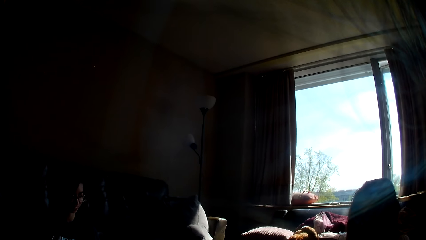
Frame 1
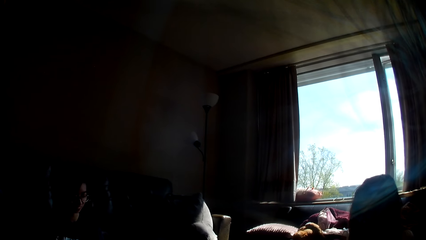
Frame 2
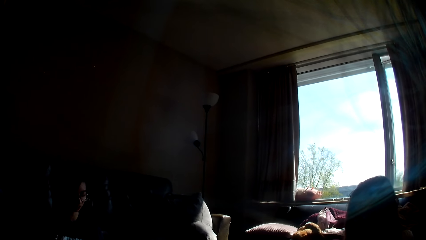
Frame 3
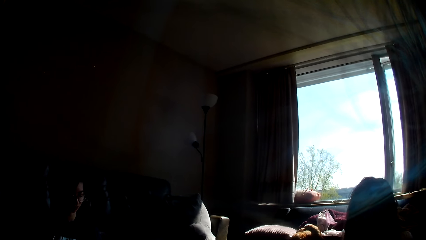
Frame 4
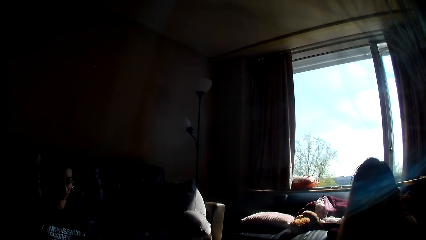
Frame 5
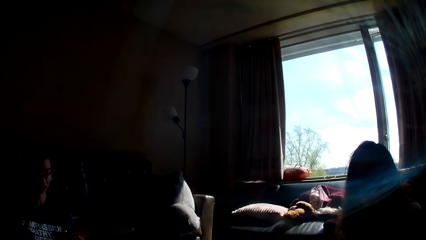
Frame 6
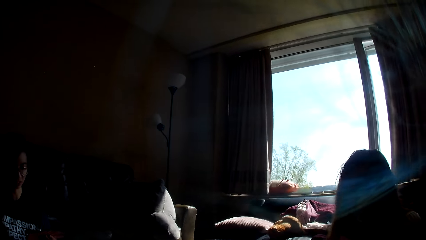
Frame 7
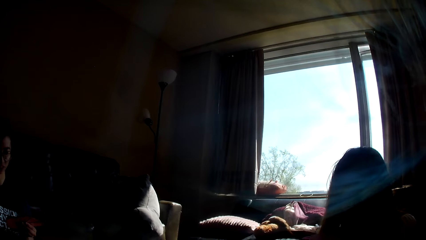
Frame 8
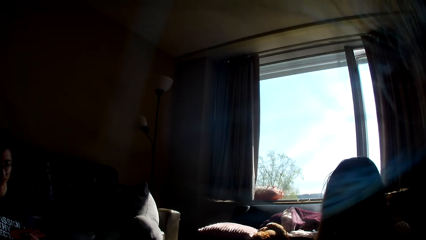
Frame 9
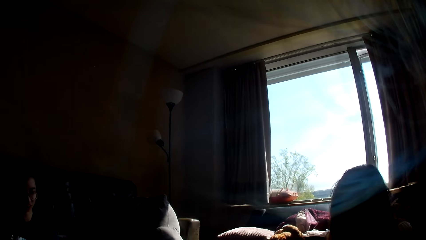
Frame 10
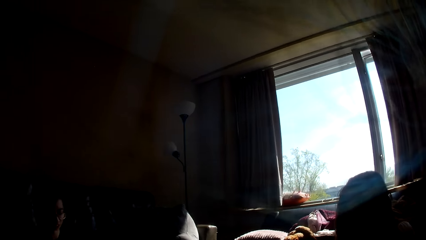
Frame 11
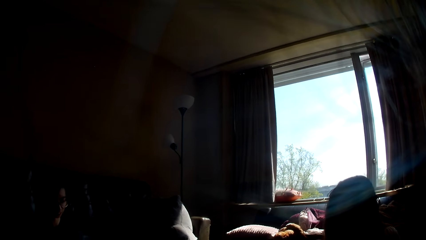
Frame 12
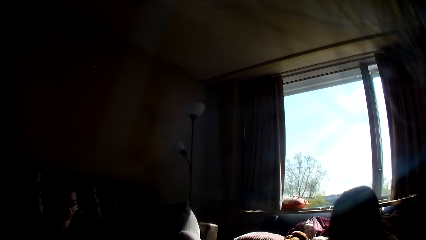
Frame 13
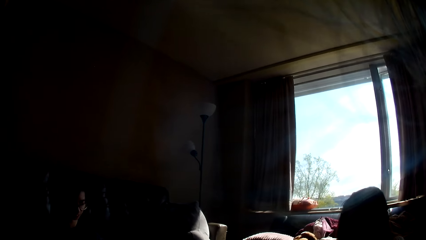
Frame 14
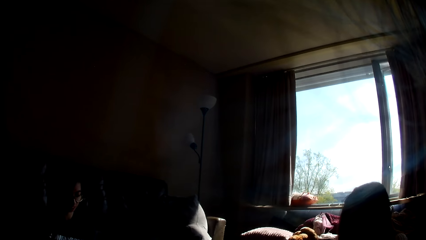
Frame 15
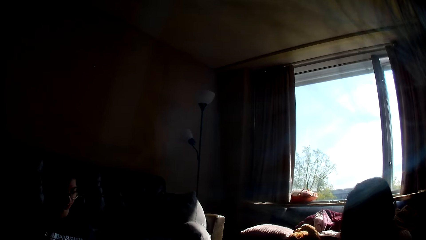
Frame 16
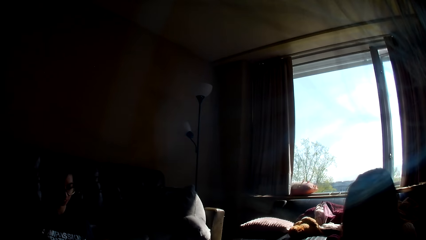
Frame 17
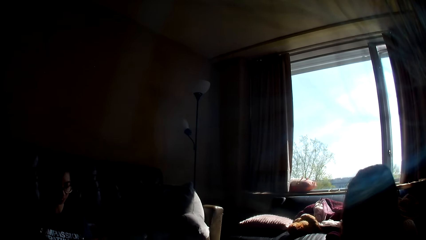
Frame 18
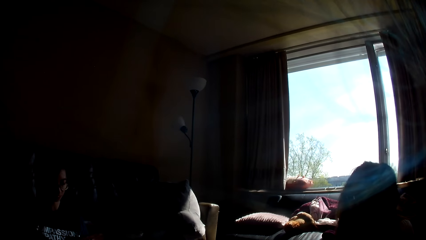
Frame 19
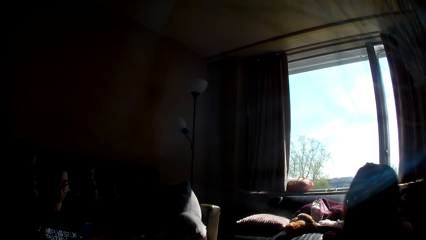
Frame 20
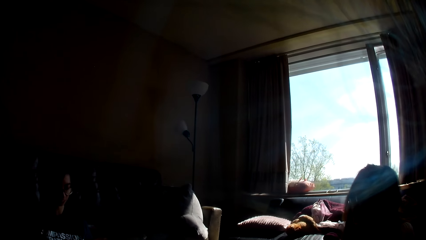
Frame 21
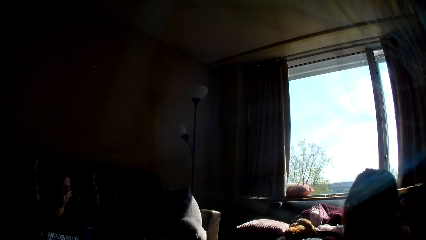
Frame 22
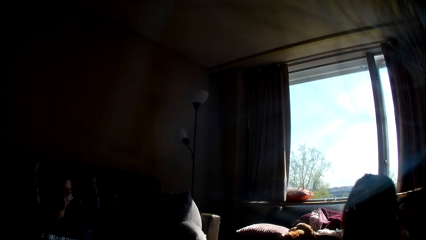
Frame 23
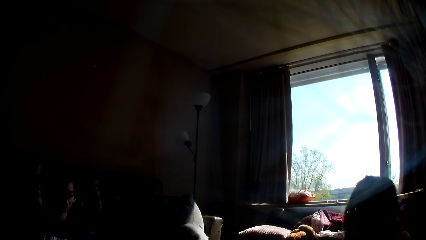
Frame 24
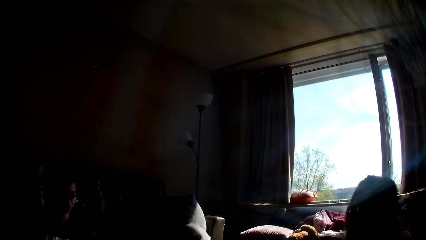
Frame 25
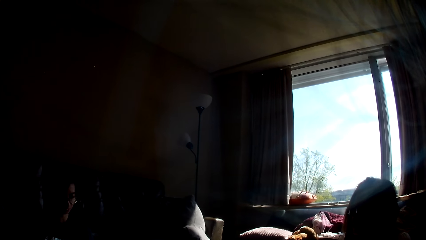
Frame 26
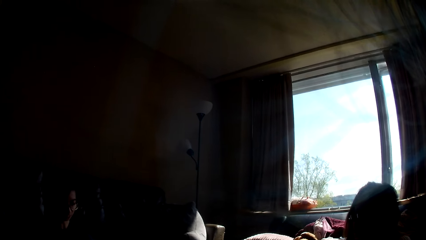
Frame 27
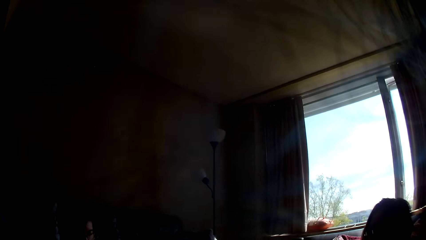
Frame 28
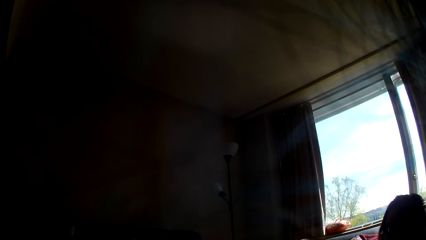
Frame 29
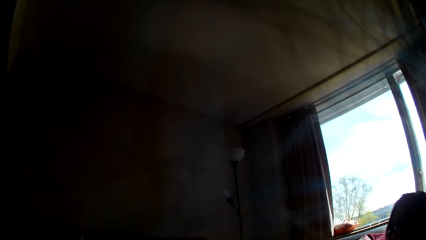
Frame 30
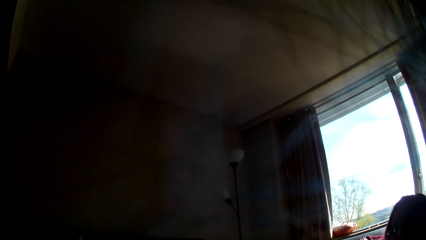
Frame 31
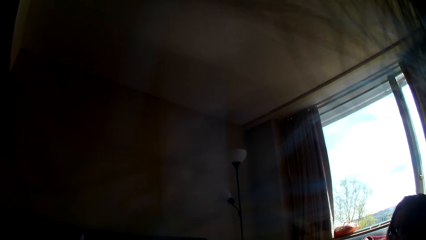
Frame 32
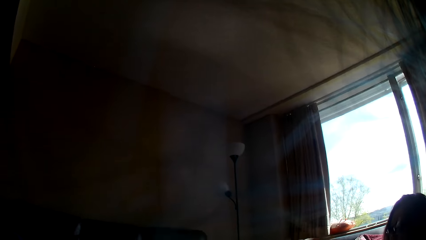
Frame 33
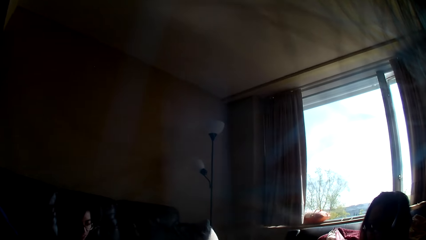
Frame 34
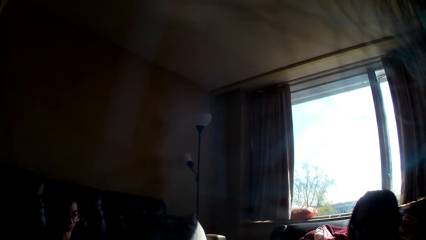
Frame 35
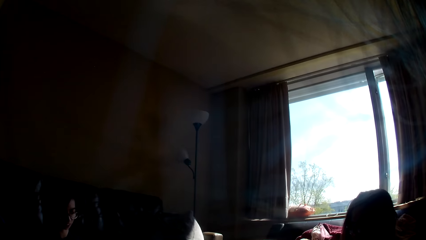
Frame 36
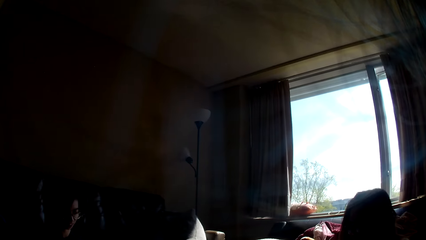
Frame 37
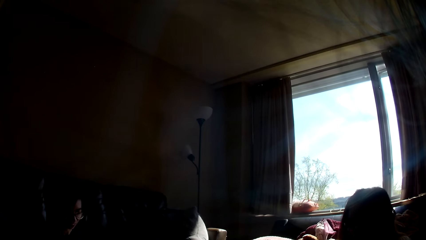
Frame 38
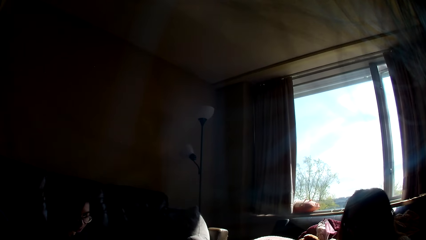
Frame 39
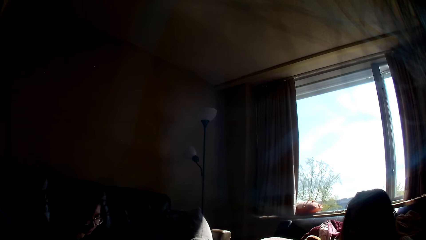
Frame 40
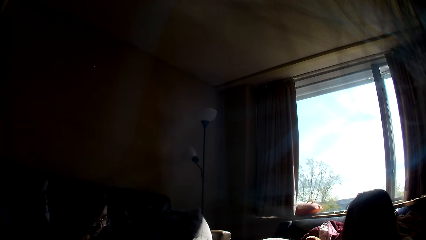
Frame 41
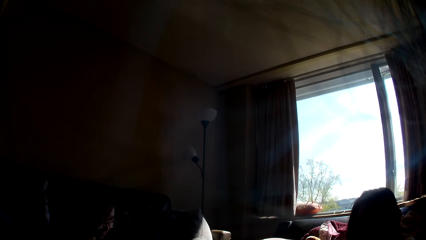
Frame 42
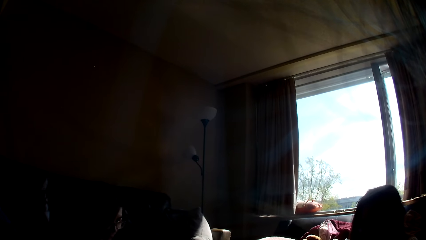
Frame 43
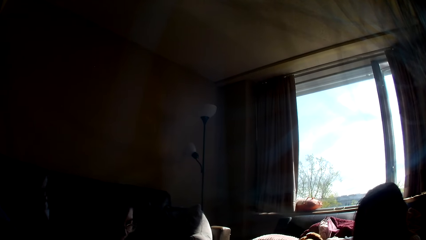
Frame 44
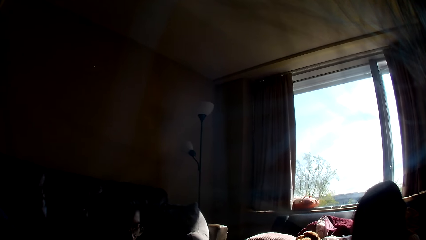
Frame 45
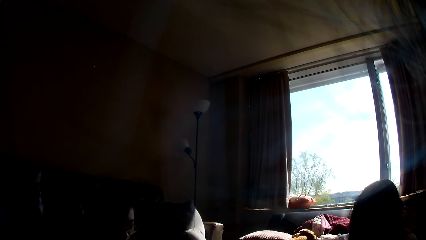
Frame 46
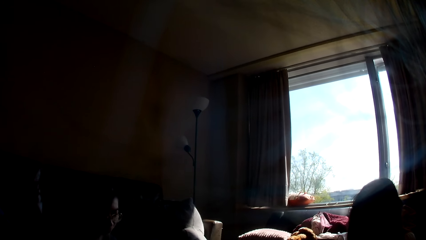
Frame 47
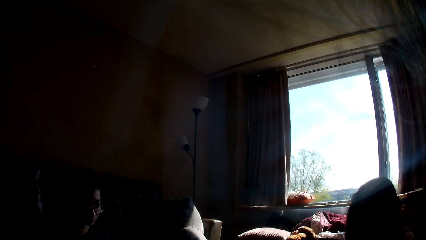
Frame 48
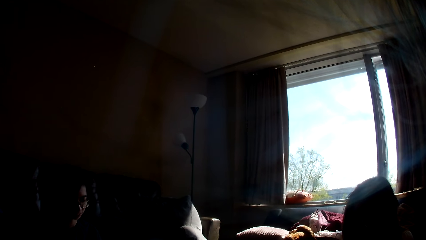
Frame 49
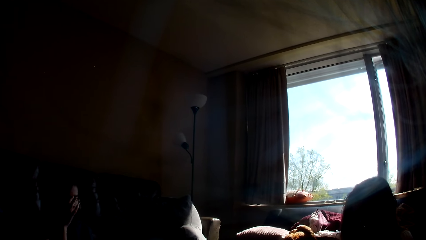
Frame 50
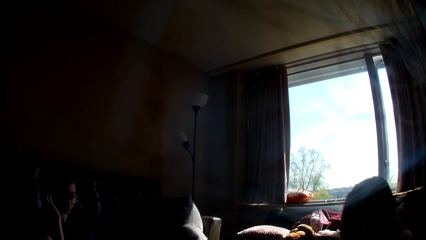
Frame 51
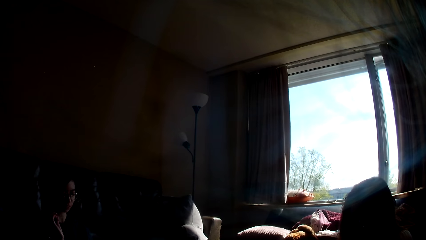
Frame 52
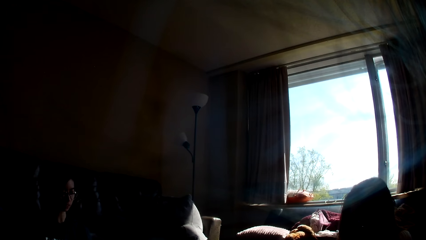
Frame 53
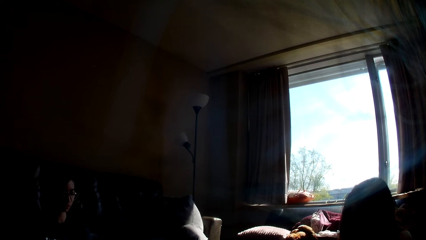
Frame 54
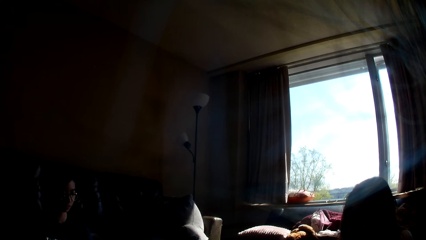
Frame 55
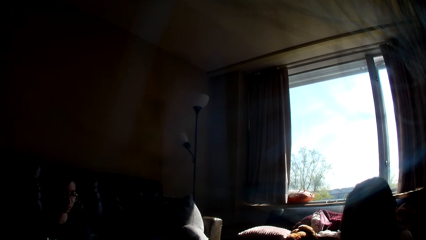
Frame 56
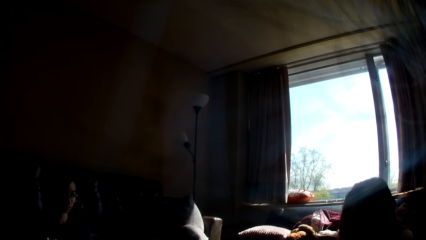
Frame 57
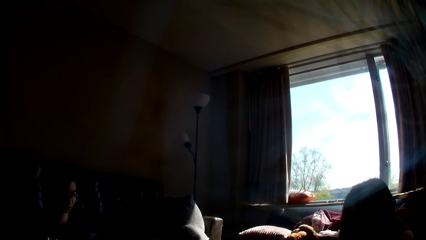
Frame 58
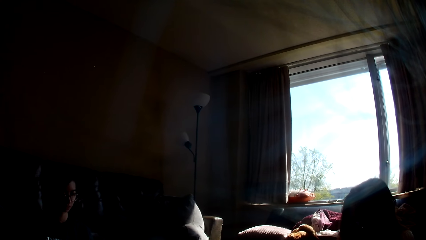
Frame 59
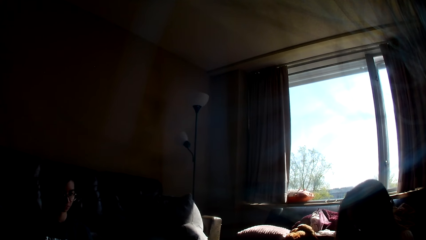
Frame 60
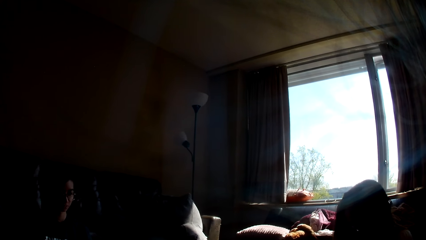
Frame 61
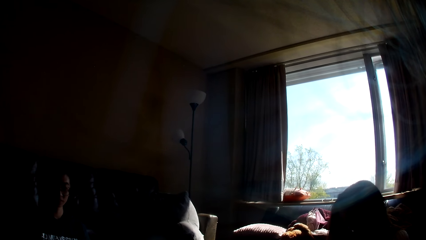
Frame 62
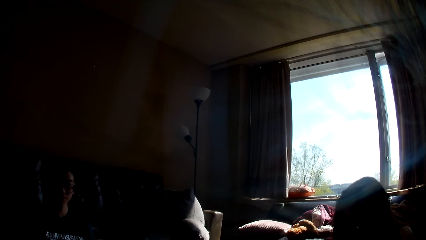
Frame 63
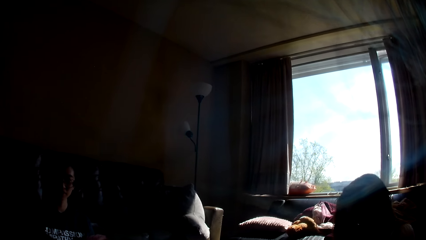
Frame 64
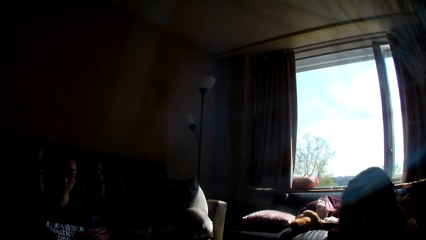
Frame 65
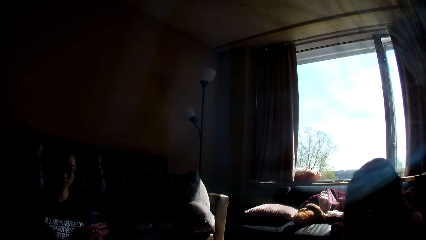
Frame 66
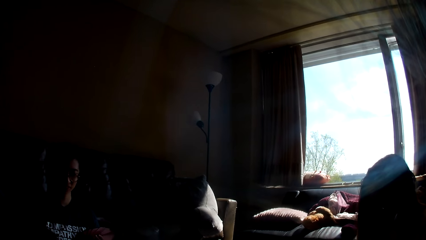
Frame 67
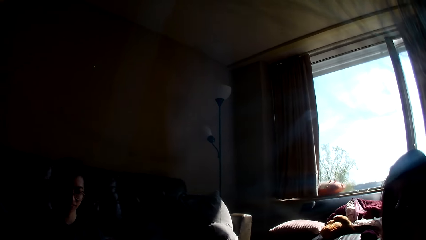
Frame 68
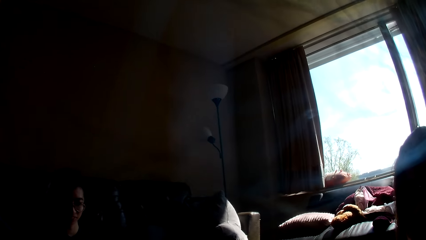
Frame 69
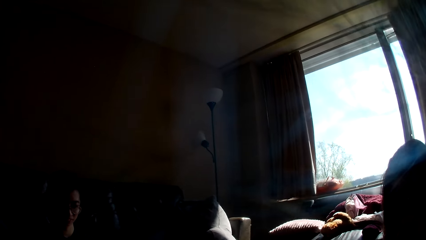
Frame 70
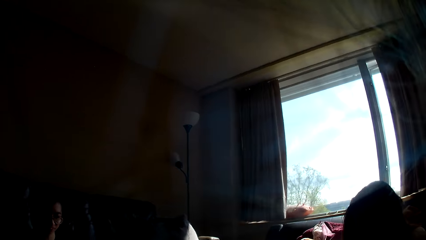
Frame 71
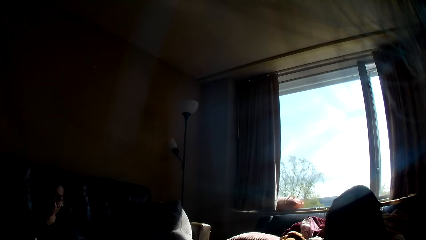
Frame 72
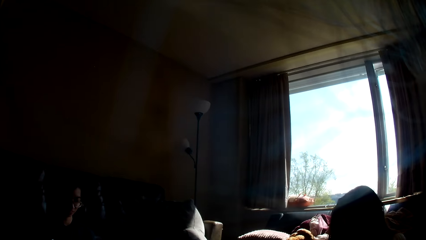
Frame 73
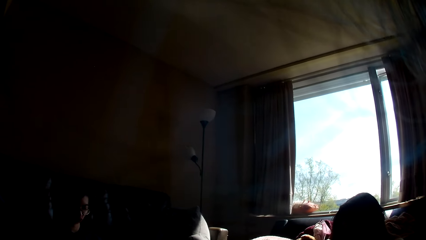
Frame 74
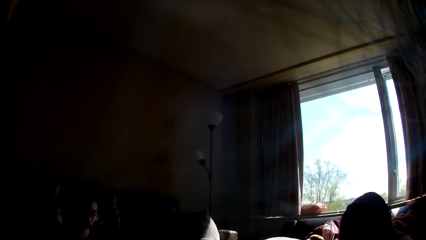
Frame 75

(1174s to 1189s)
A lady leans forward and pushes her hair back.
